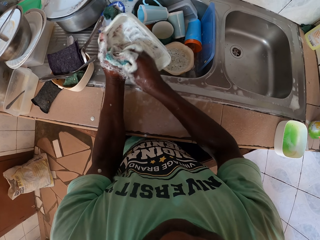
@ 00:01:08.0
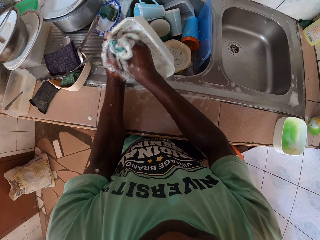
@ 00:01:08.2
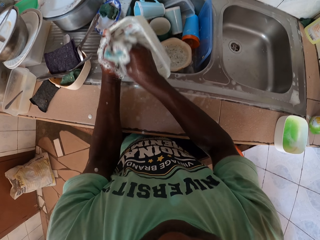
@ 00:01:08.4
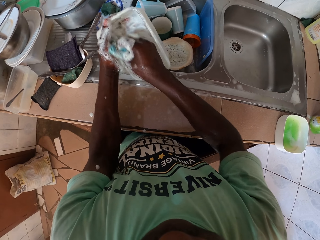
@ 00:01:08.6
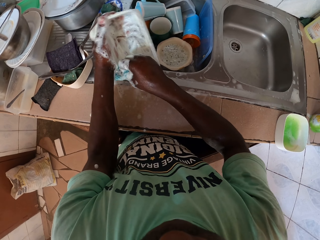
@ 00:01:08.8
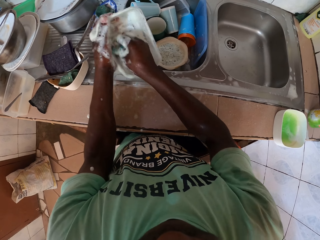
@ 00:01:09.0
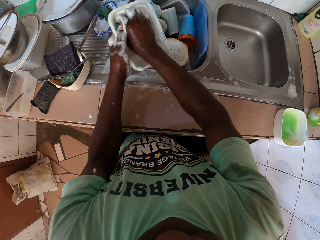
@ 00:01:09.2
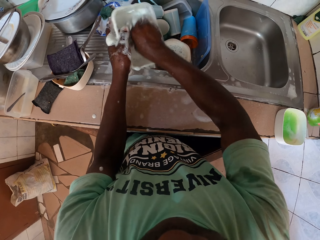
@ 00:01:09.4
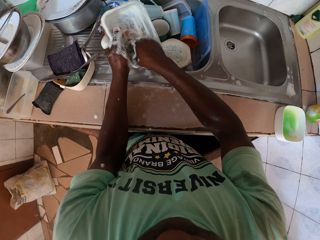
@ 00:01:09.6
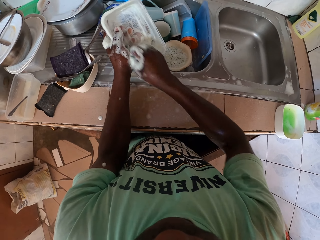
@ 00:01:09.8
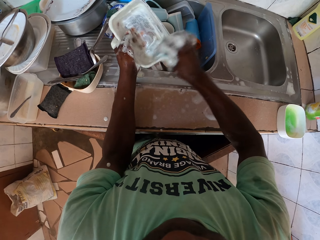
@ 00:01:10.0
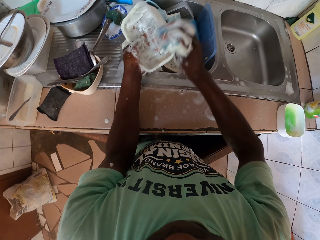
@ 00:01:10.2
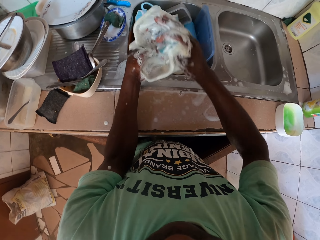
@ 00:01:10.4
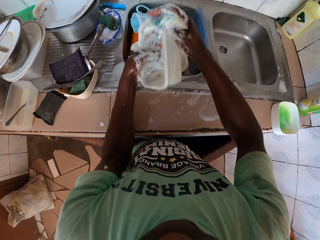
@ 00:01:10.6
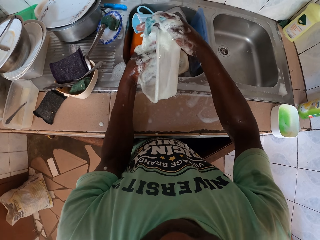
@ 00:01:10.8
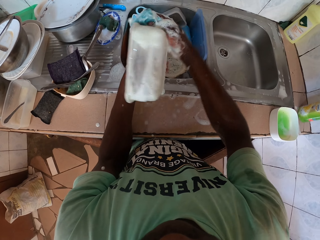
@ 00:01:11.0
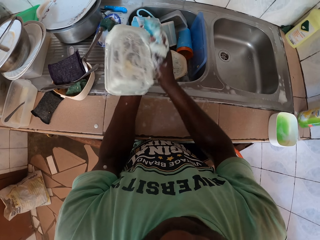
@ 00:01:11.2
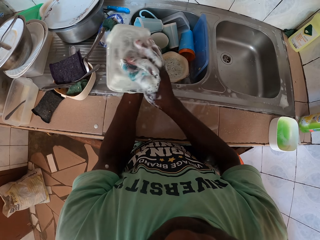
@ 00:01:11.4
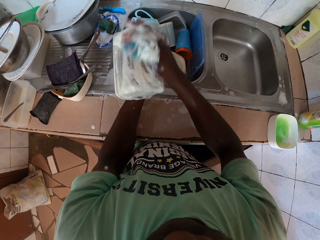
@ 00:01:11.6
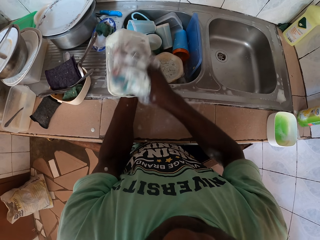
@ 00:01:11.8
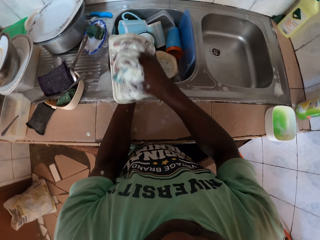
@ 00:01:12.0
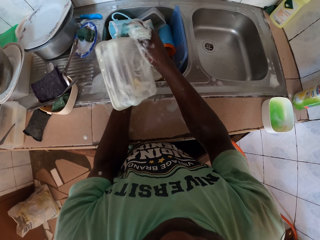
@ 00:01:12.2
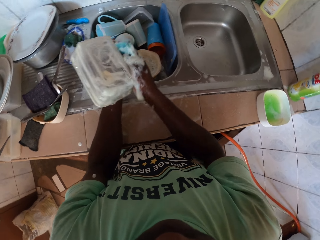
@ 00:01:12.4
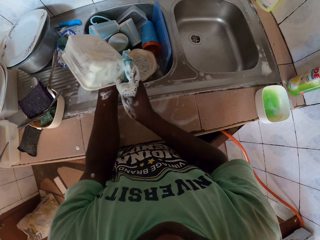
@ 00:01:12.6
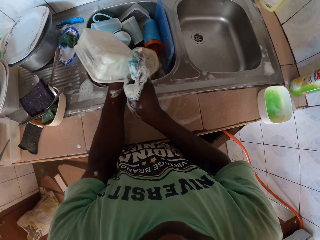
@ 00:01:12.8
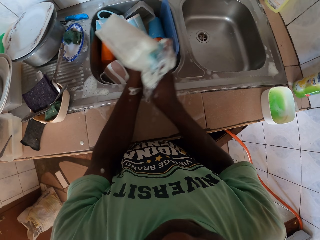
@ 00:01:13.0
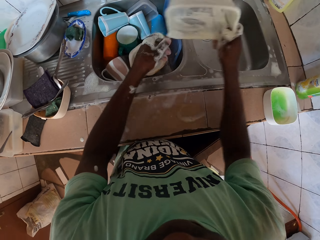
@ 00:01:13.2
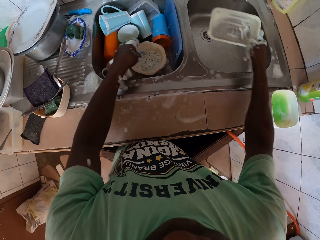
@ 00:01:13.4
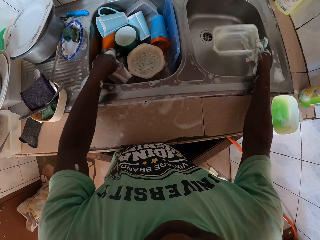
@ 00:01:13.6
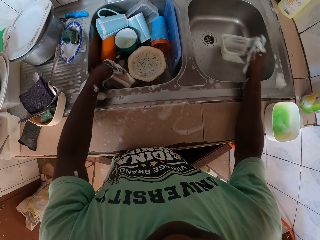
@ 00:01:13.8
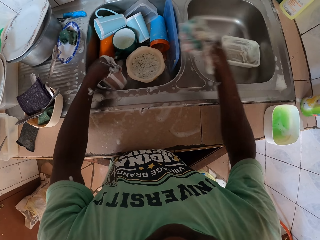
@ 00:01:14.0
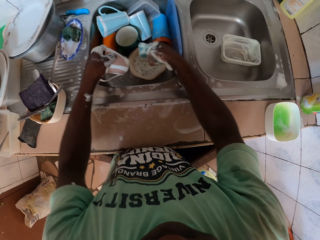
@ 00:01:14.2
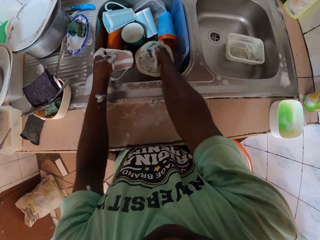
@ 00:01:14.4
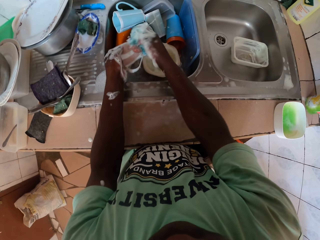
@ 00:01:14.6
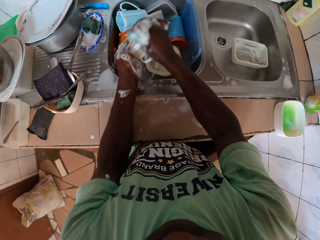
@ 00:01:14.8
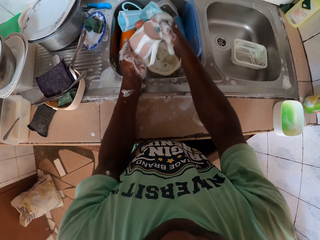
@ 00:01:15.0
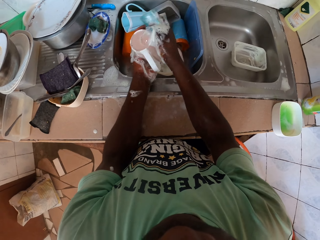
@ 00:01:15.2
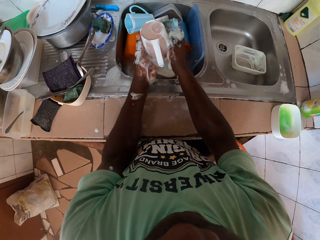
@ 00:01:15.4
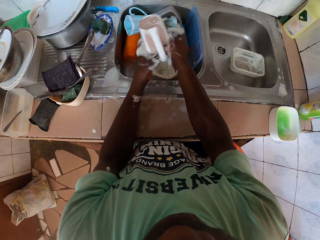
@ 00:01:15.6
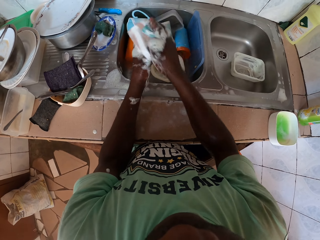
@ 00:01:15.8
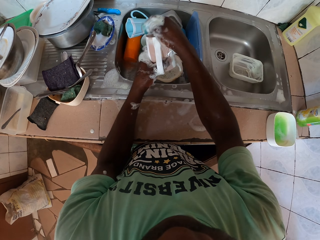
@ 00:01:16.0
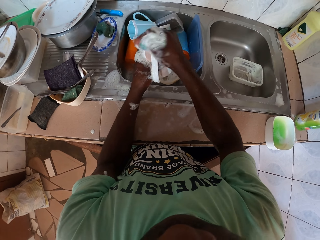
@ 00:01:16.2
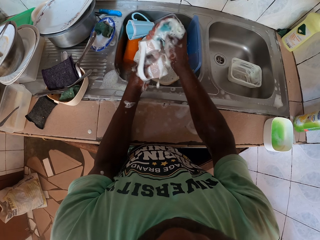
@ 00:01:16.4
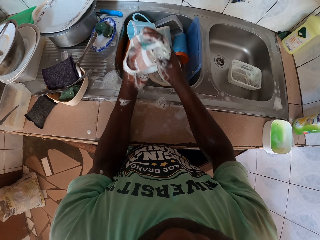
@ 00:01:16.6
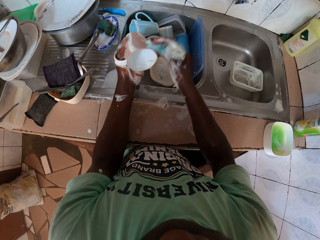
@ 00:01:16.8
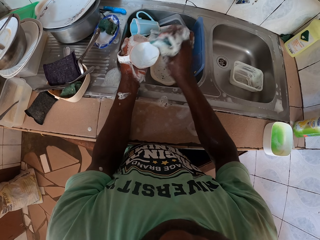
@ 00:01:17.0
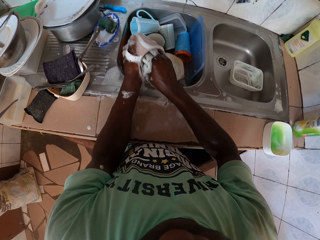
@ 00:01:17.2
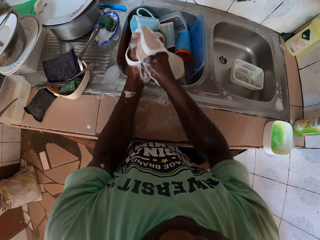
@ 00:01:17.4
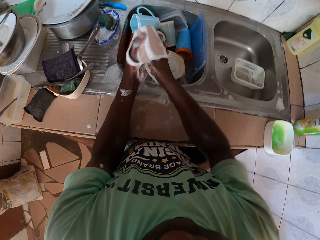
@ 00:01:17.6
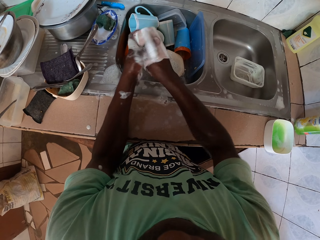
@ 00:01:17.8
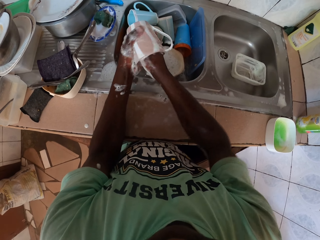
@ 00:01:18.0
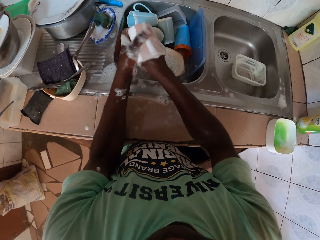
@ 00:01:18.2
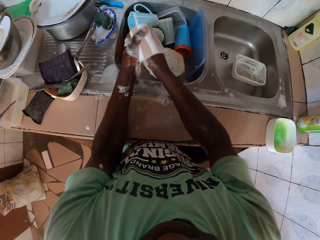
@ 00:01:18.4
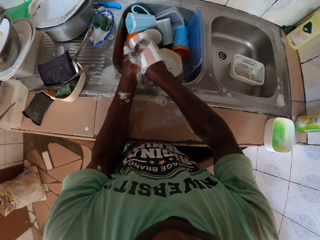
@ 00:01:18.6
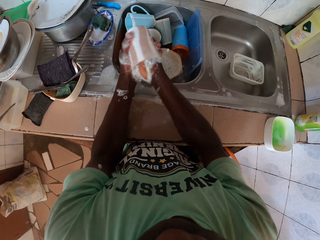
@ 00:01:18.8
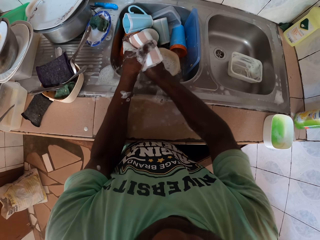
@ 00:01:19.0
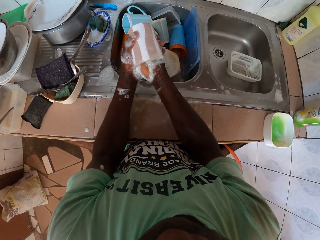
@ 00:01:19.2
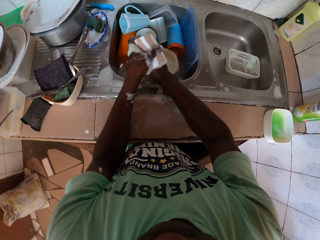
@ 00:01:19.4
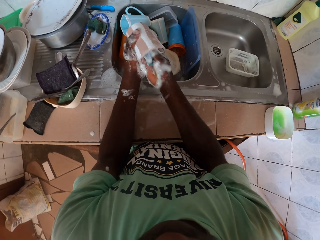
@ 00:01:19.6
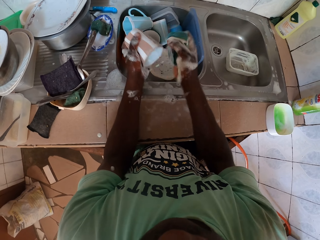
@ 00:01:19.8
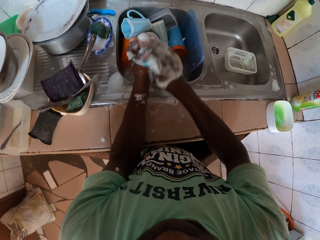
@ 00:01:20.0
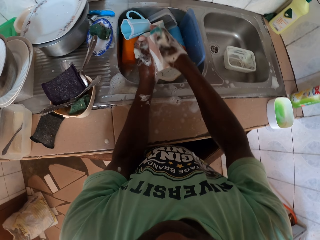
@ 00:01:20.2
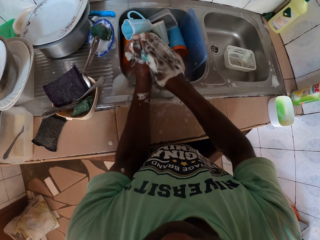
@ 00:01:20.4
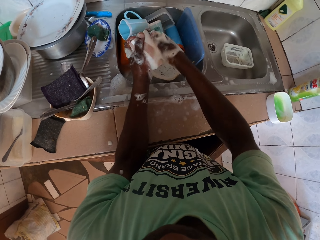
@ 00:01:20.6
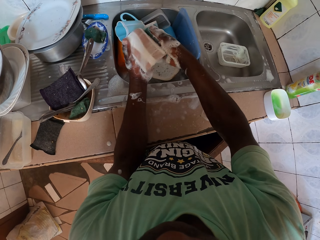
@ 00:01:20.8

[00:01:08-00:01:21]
The camera wearer turns the dish. They wash the dish. They put the tupperware in the sink. They pick up a cup. They wash the cup.

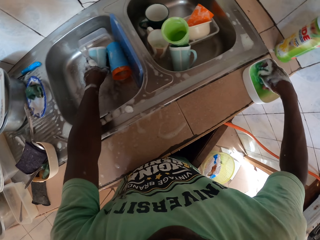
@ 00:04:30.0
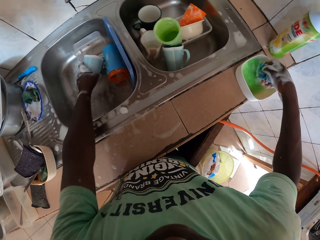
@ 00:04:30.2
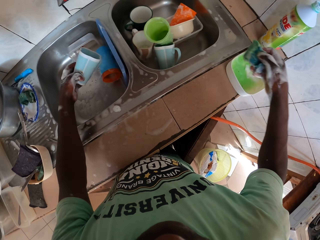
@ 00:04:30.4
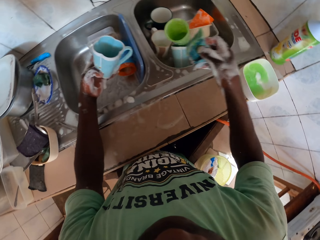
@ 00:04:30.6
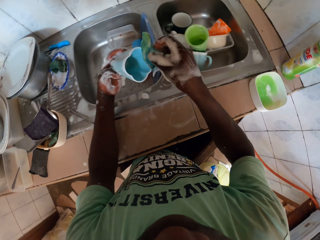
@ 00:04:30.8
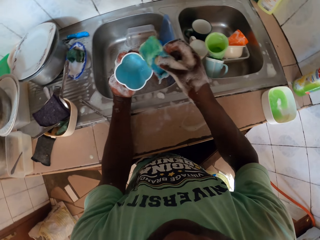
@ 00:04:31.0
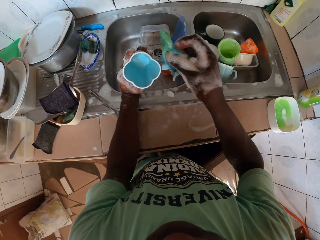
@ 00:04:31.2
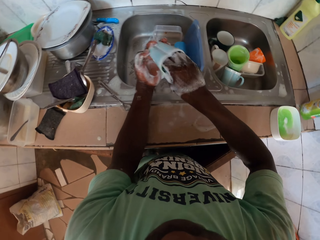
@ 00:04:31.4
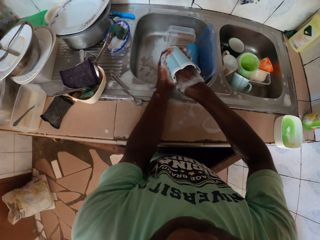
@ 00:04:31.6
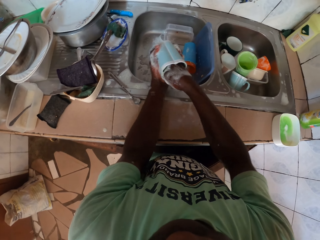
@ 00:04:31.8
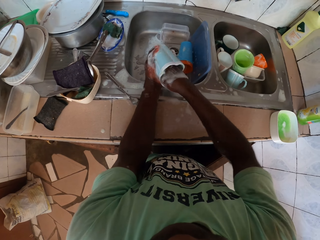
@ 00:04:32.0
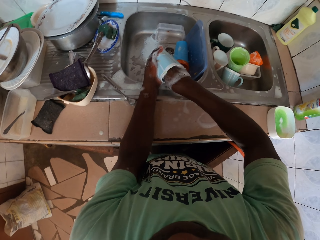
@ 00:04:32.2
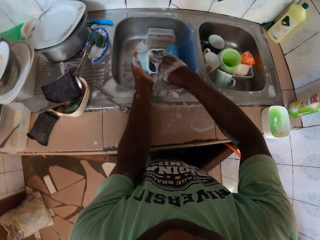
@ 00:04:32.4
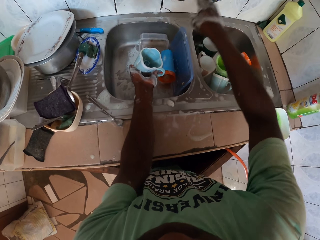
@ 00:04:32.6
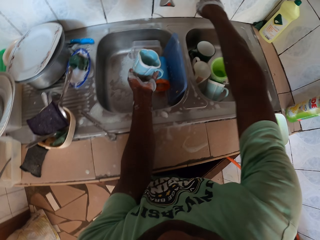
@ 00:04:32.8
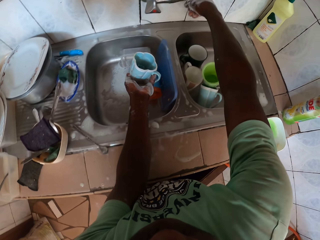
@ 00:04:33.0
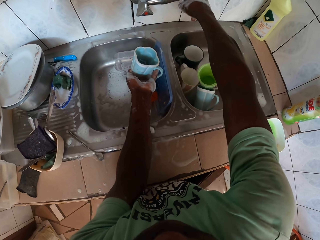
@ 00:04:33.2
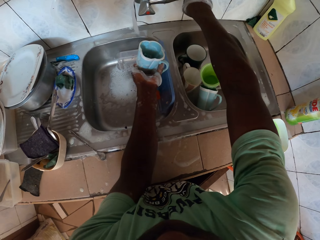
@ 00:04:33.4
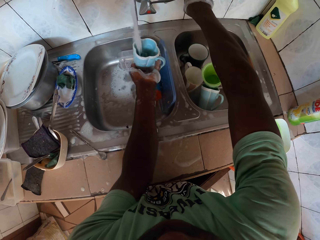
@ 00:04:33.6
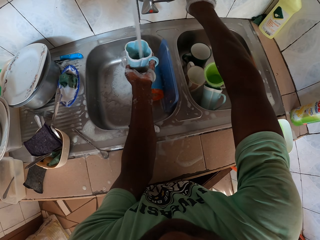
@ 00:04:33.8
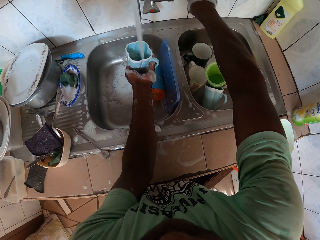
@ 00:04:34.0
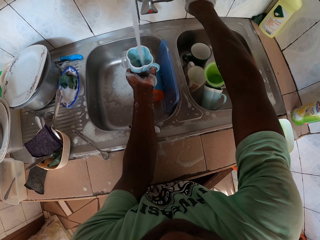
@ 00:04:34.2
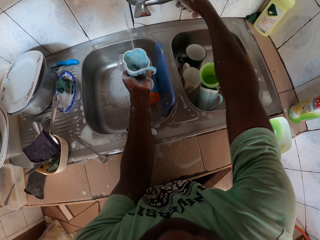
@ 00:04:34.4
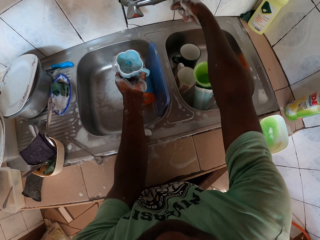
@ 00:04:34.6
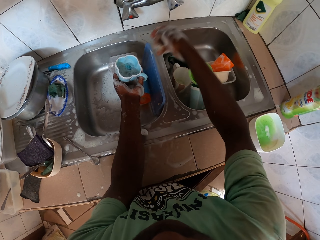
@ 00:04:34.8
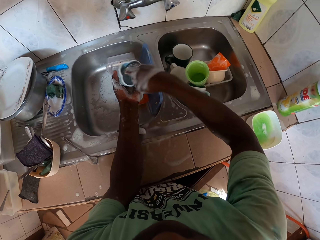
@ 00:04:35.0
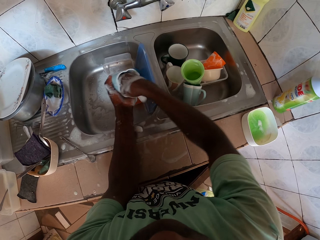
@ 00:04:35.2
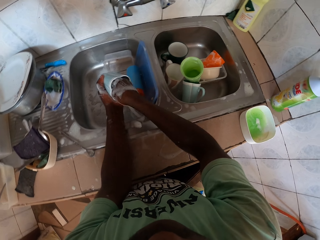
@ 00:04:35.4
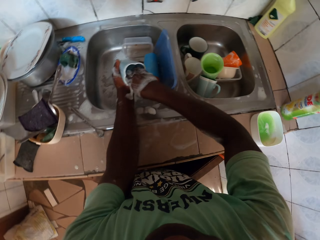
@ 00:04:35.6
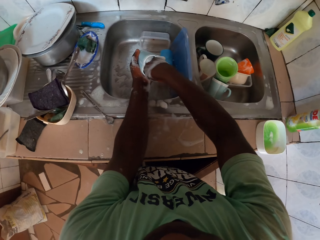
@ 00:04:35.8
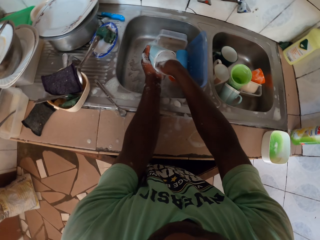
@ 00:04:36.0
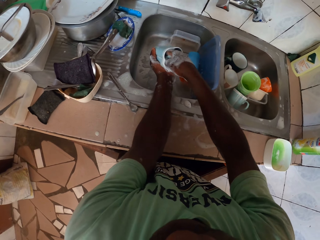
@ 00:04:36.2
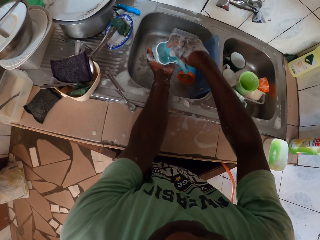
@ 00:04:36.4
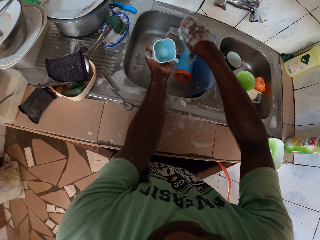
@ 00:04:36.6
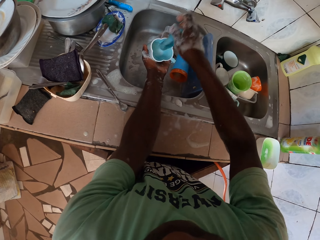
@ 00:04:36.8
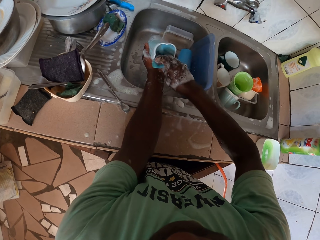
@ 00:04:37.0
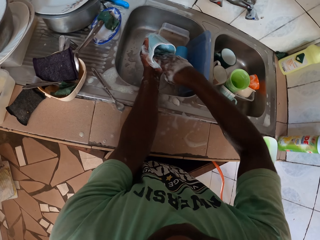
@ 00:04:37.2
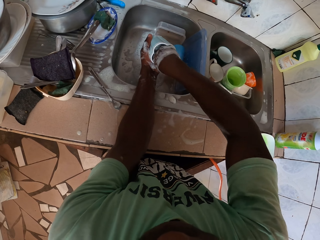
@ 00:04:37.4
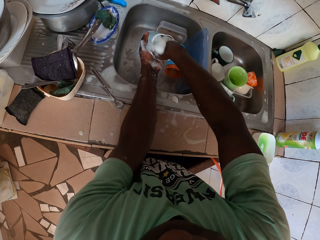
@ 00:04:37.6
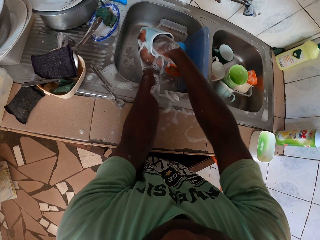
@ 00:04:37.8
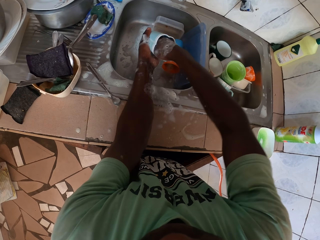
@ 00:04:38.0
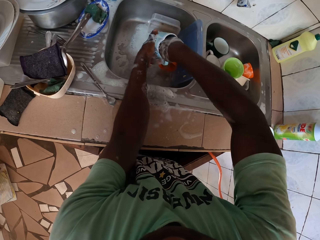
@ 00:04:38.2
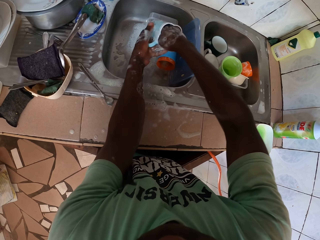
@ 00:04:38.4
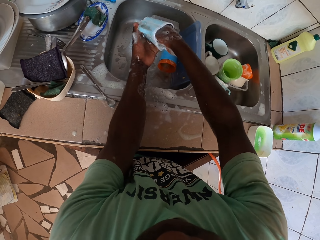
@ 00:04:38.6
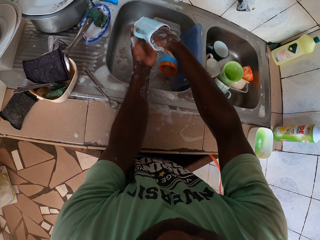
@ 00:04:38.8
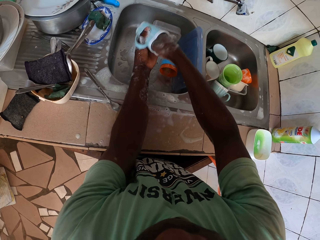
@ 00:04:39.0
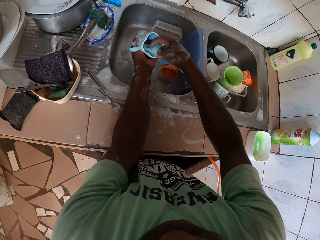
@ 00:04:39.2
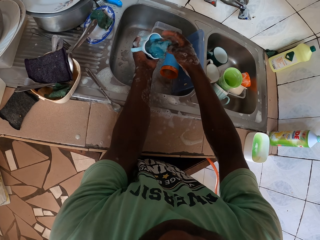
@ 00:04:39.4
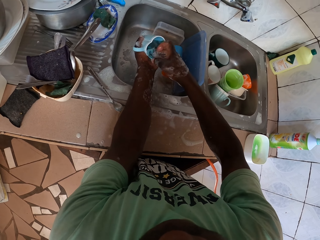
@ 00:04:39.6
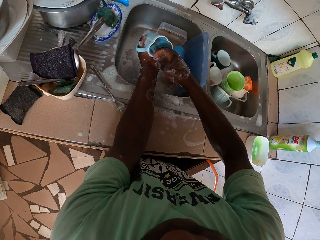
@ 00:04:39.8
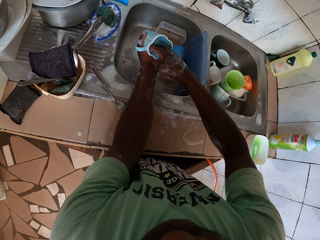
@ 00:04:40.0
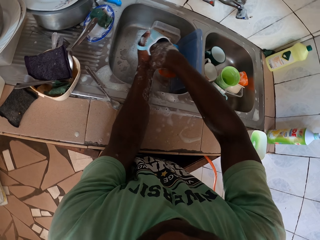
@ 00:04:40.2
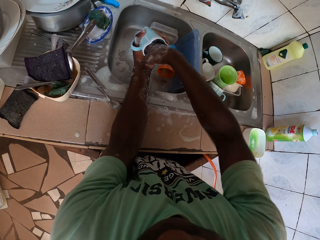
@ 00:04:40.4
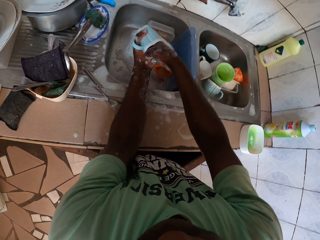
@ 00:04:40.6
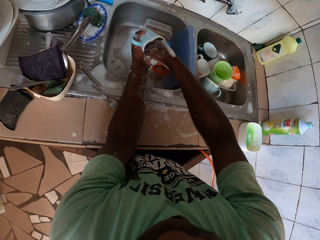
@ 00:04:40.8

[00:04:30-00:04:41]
The camera wearer dips a sponge in the soap dish. They wash a cup. They open the tap and turn the tap off. They wash the cup.
